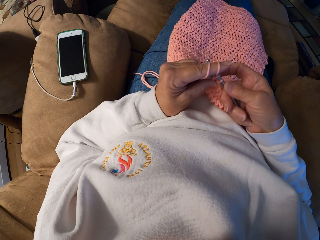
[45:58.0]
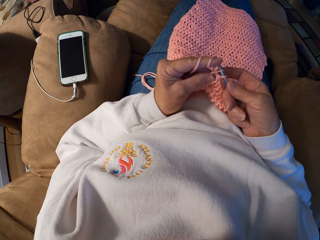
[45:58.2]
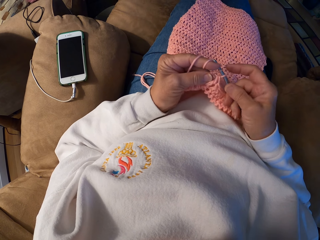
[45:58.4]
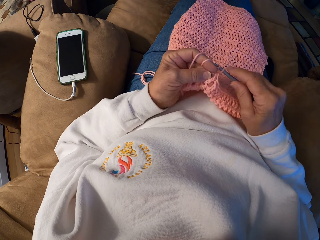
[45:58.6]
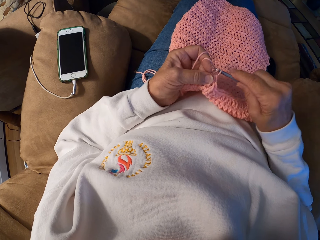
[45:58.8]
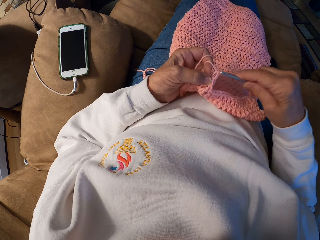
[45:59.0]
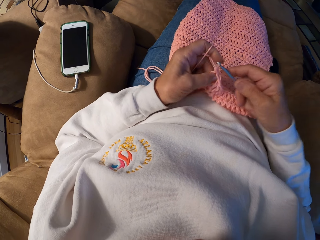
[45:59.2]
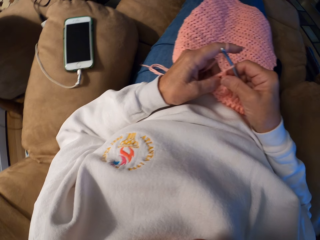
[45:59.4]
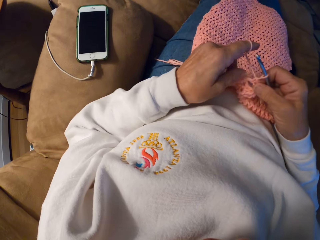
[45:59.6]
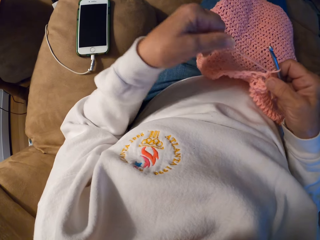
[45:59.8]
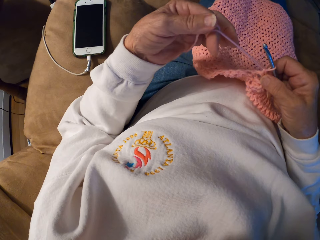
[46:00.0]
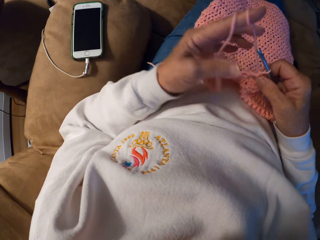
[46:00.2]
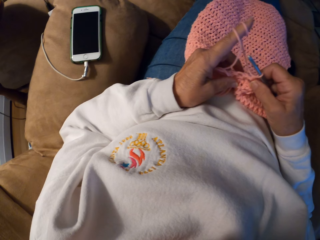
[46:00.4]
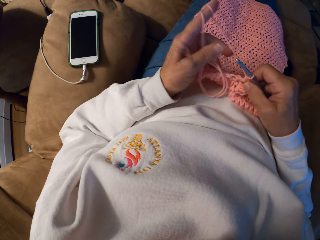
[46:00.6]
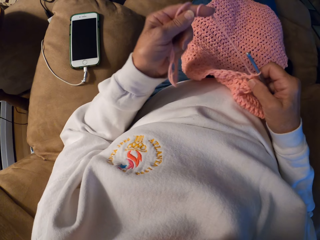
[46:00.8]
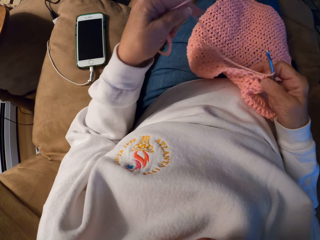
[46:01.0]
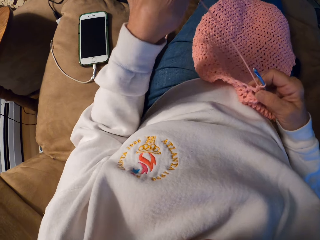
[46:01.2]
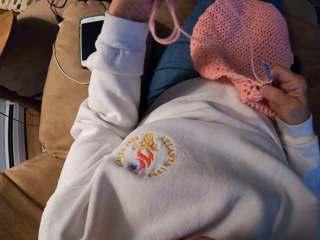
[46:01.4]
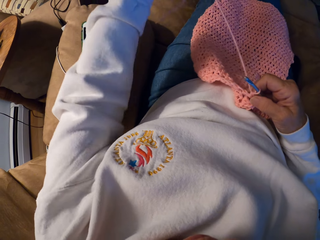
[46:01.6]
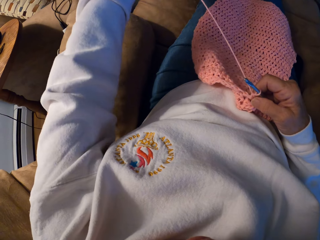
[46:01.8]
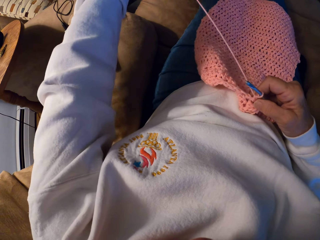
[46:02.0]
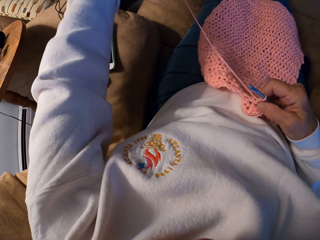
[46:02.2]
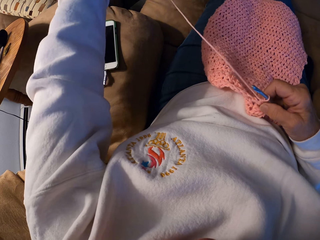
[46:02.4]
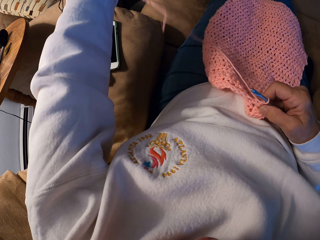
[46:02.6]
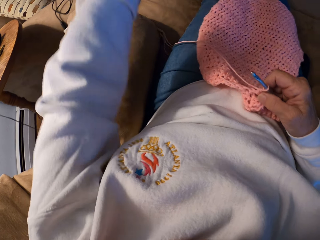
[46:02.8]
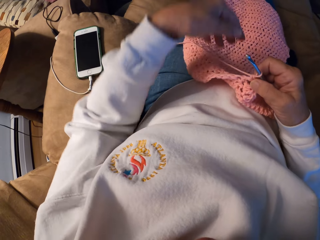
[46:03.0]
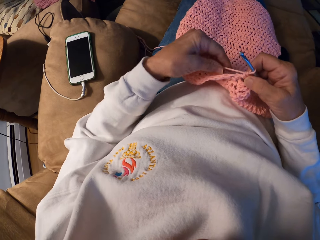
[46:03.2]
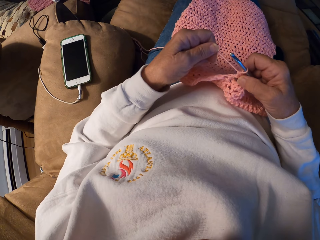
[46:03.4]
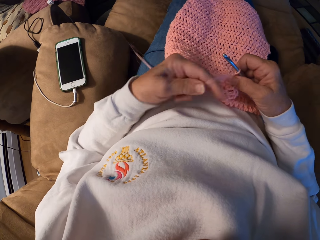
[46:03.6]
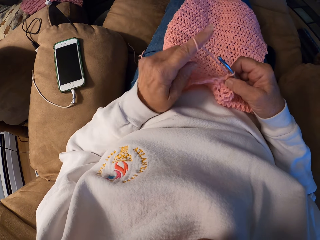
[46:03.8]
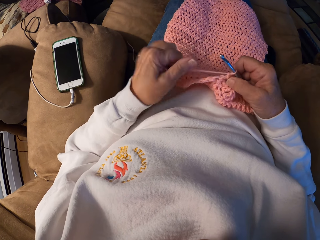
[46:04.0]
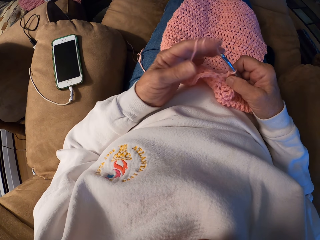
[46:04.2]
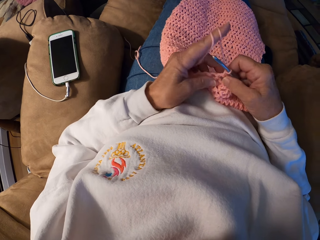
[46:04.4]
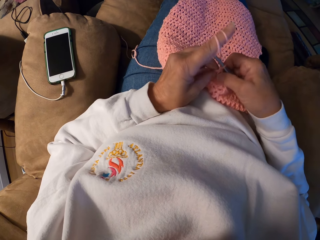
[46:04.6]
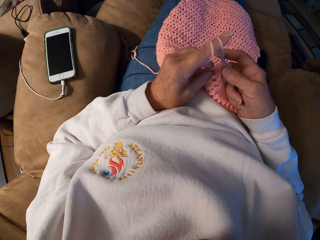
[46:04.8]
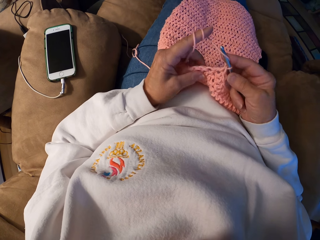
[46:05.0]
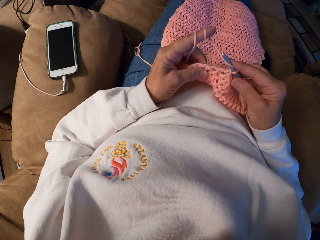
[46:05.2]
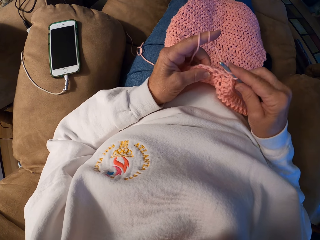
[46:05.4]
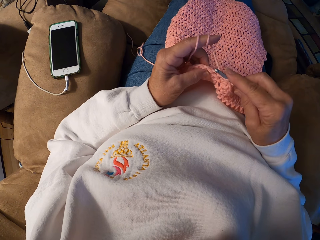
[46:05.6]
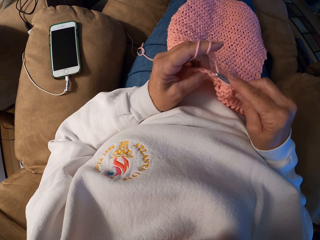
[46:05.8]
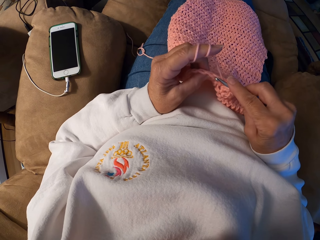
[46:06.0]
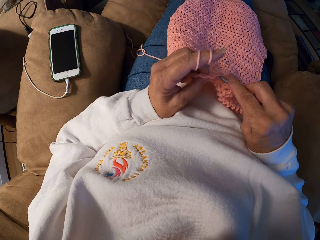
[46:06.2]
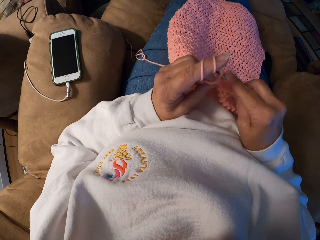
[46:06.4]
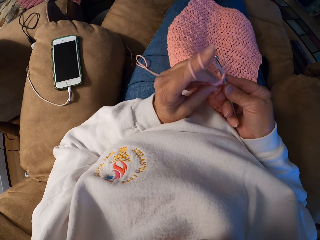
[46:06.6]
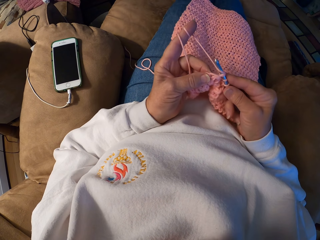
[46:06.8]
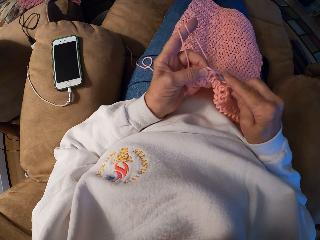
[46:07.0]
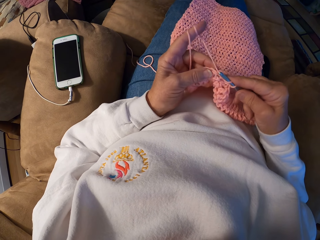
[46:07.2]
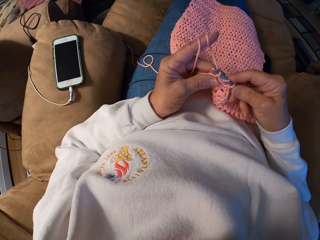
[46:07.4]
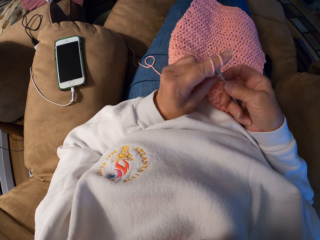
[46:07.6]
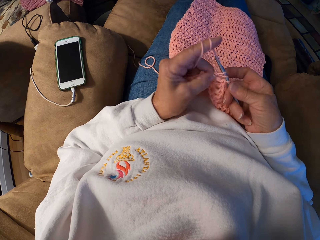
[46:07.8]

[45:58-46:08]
The camera wearer adjusts the yarn strand with her left hand. She adjusts the yarn strand with her left index finger. She crochets the yarn with her hands.

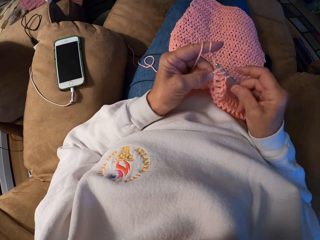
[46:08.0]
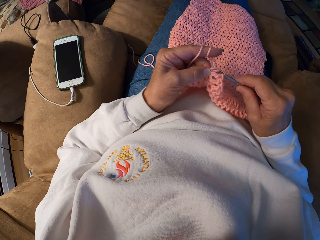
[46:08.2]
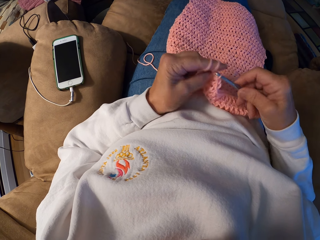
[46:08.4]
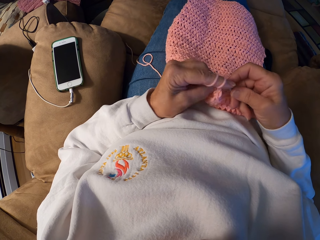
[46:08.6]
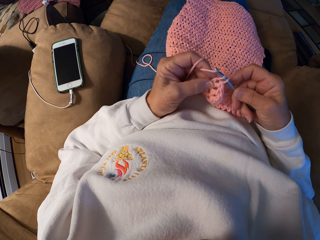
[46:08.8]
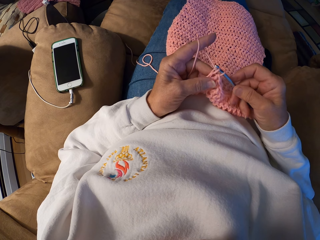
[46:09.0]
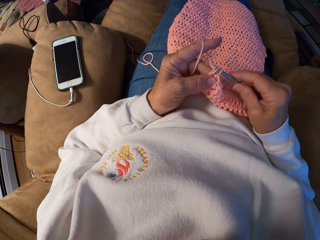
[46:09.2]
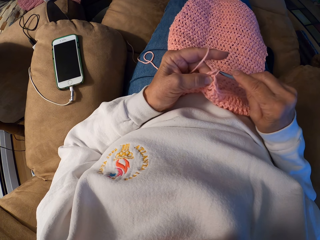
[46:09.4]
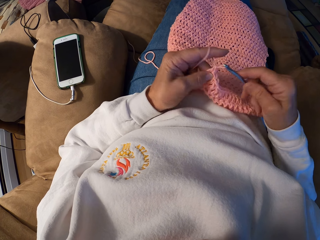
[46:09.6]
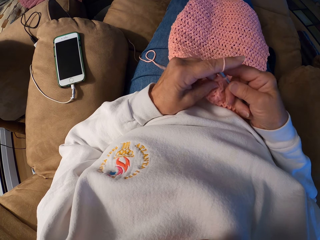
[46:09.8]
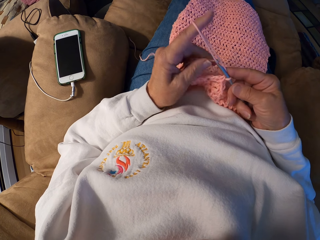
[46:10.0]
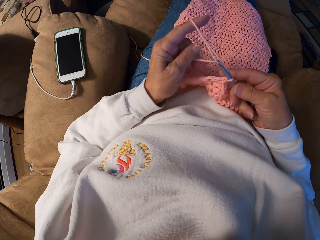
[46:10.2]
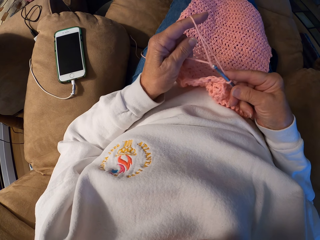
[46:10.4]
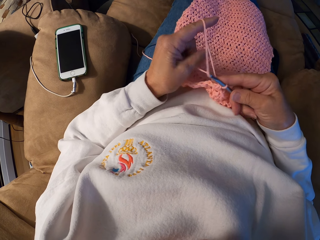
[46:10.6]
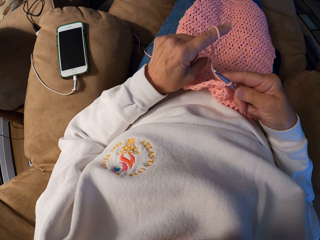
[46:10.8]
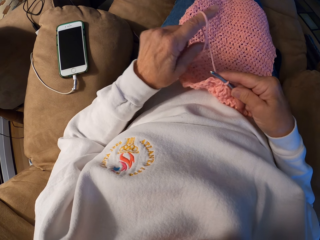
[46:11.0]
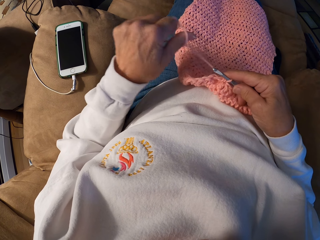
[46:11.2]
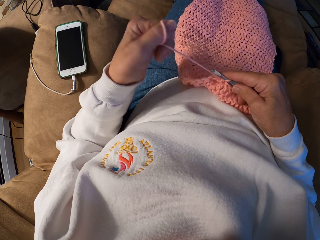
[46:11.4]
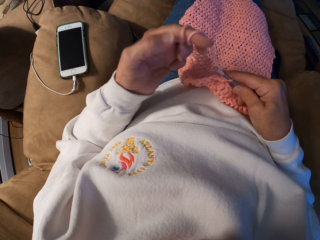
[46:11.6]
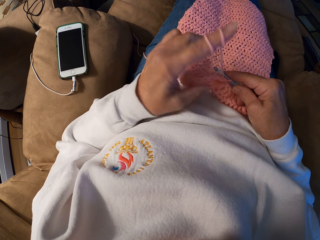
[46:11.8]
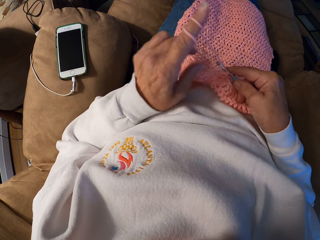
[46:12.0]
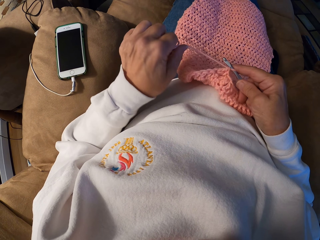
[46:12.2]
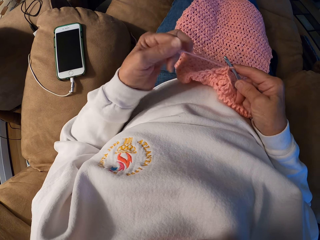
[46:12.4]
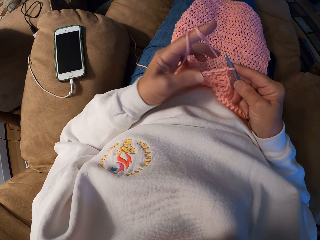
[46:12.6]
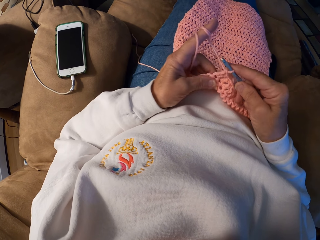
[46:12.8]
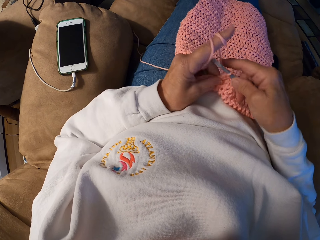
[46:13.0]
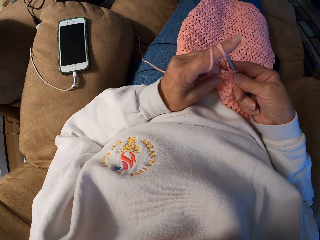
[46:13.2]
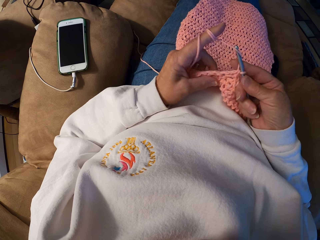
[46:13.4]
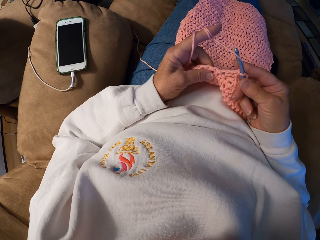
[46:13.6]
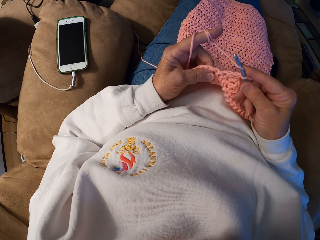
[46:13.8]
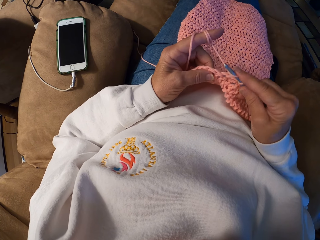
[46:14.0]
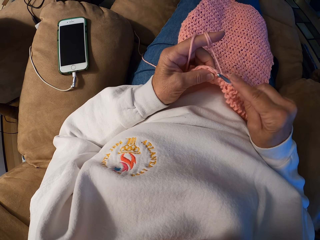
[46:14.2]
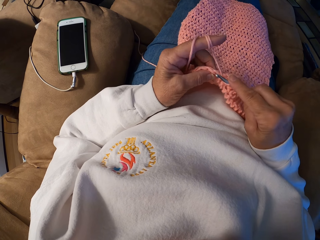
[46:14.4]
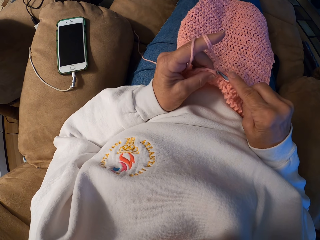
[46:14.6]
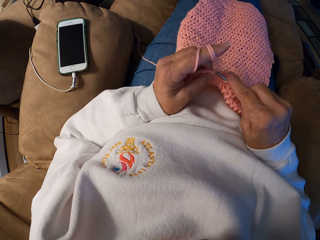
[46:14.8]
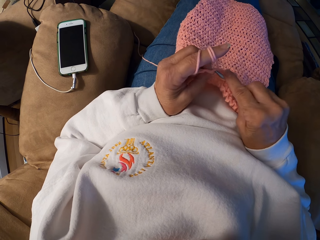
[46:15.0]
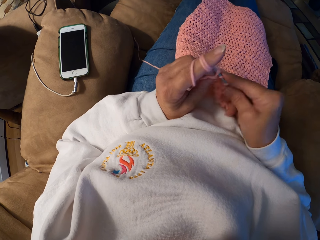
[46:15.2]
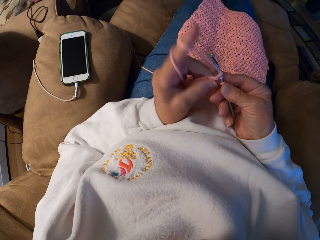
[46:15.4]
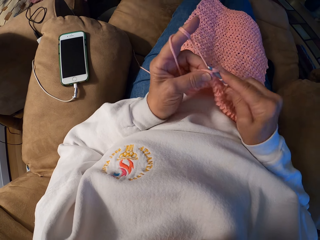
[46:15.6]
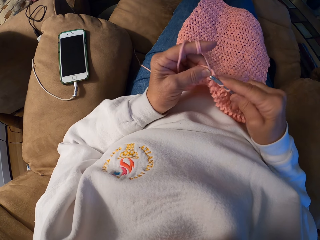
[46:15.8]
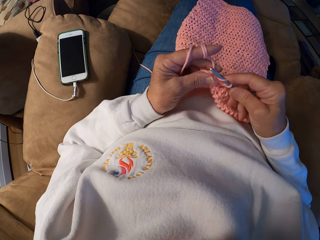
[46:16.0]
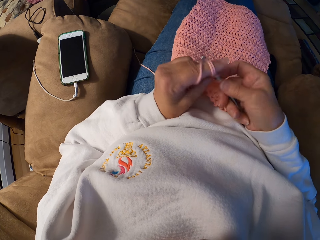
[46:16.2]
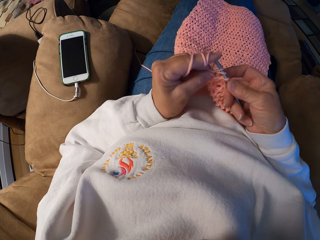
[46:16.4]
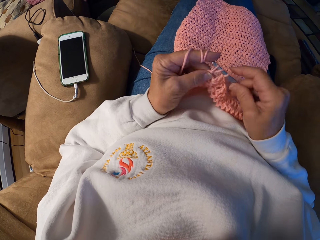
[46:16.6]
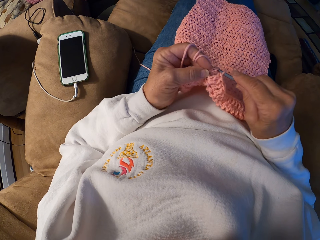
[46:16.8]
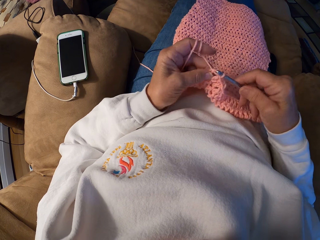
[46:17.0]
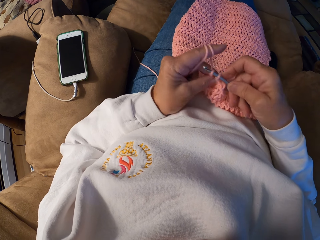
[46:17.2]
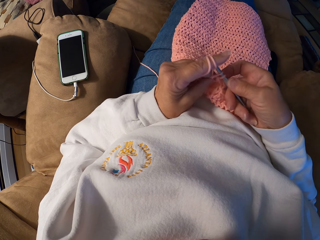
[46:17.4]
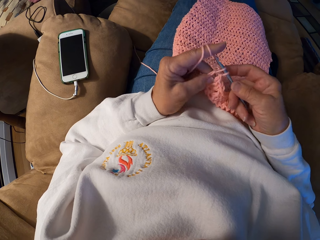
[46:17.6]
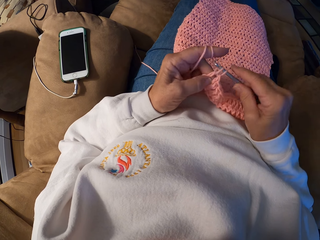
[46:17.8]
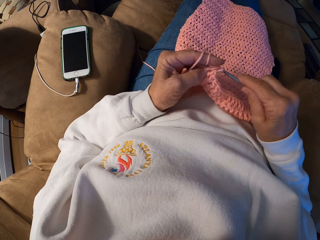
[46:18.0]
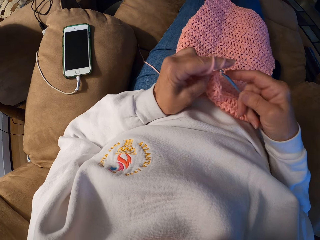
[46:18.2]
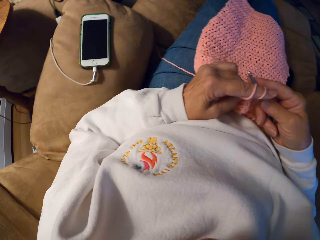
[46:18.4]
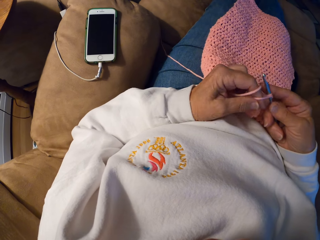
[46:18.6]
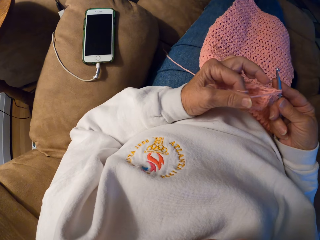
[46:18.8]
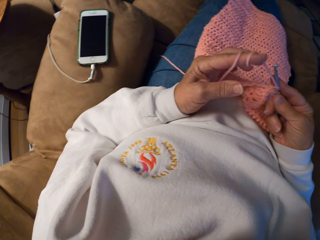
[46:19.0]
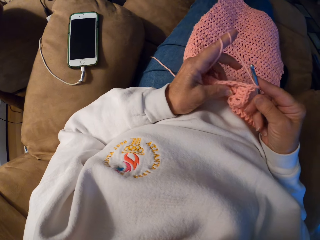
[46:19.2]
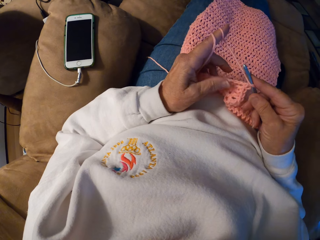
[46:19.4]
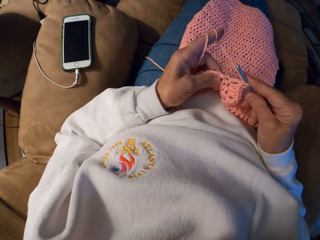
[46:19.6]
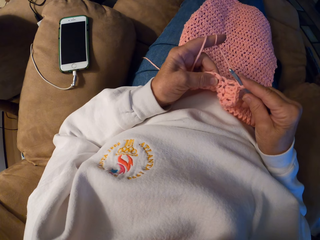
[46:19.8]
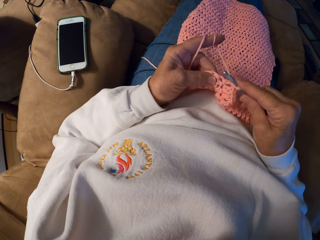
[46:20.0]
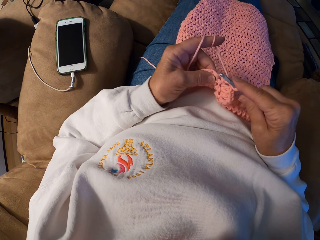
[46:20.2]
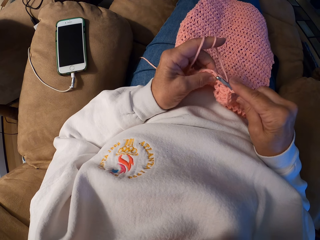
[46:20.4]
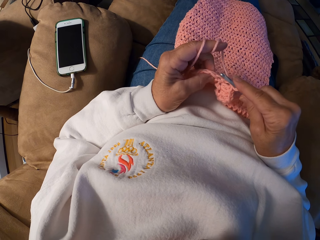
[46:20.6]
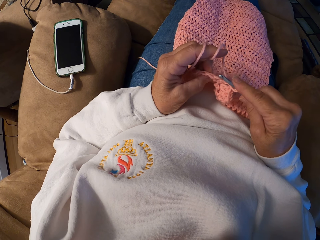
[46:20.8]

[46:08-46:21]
The camera wearer adjusts the yarn strand with her left index finger. She crochets a yarn with her hands.
